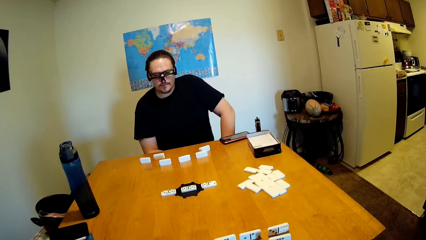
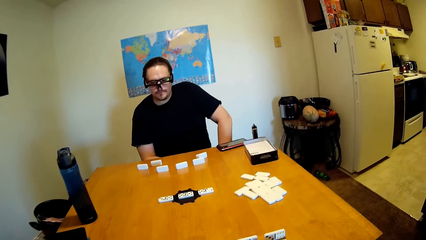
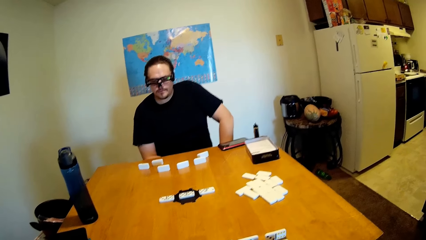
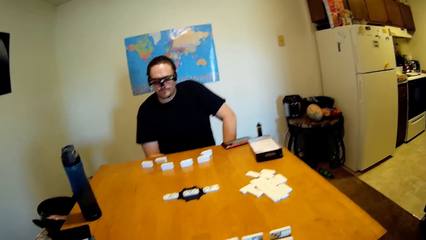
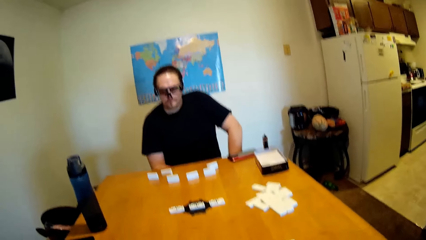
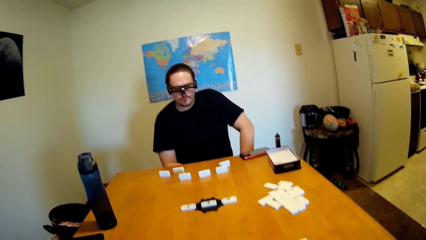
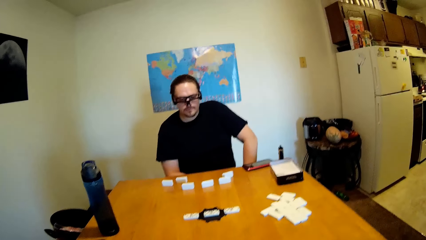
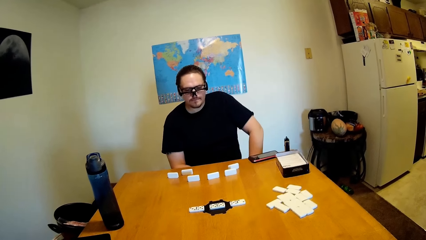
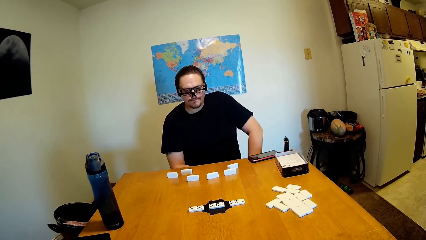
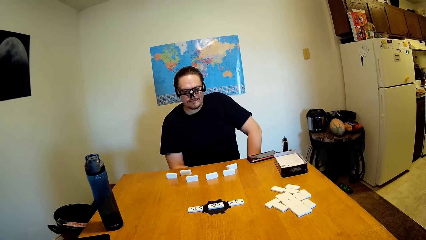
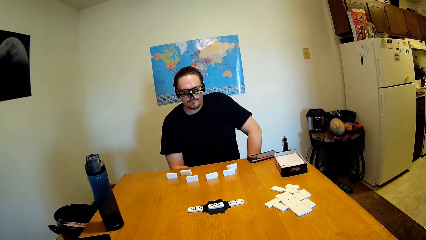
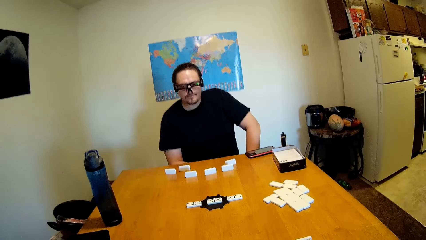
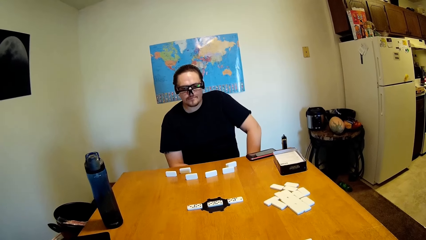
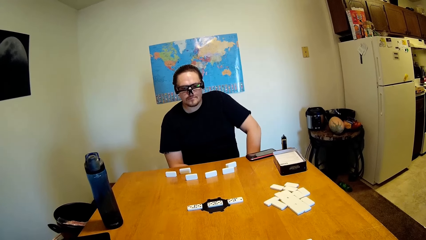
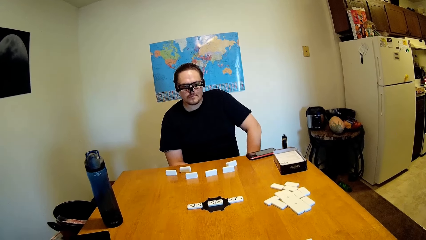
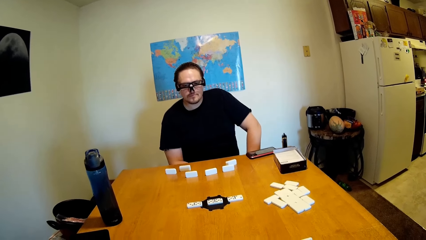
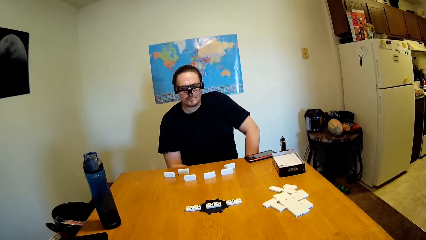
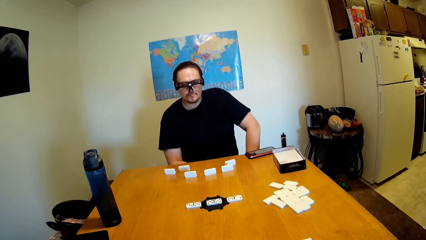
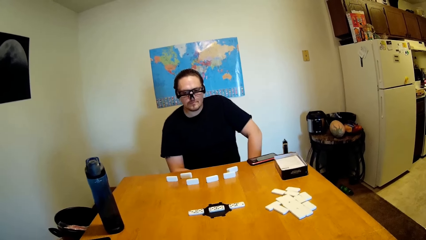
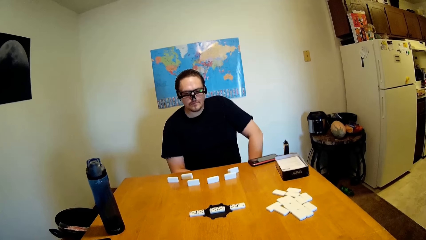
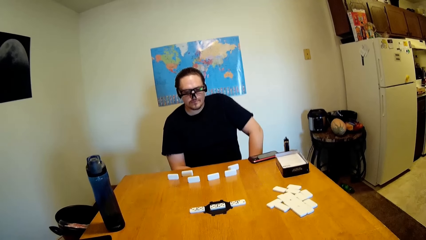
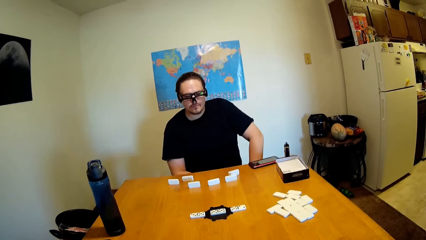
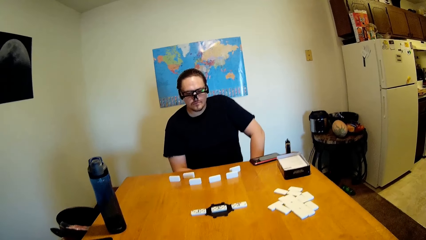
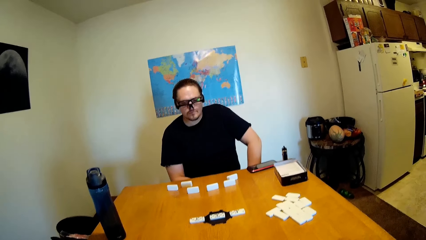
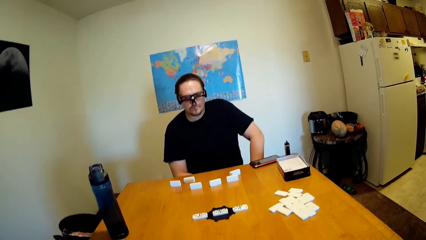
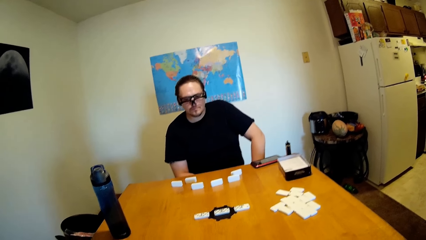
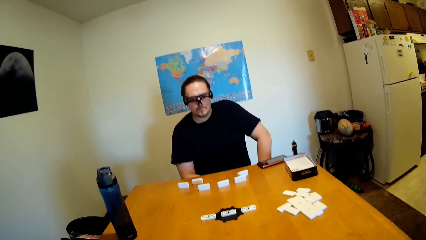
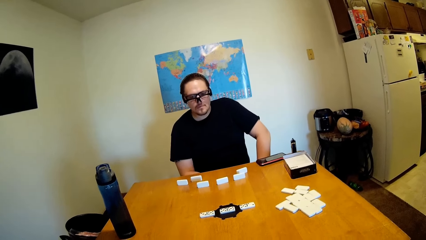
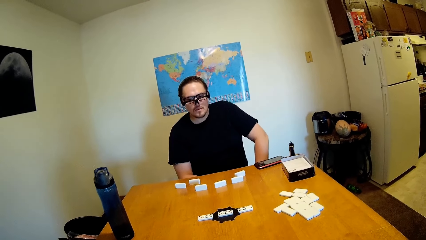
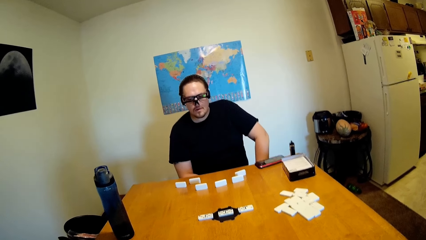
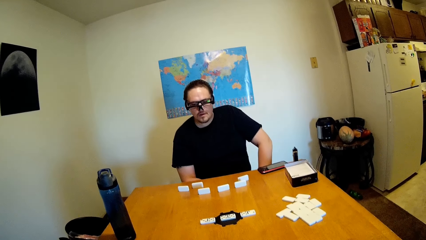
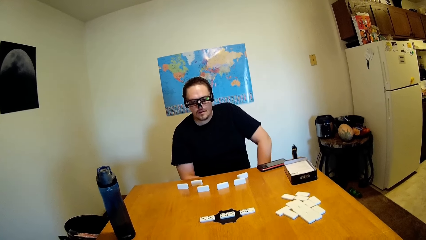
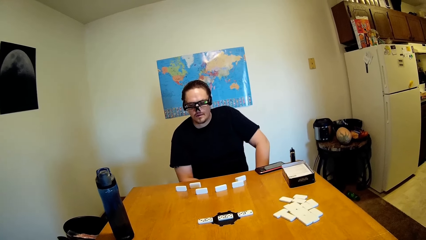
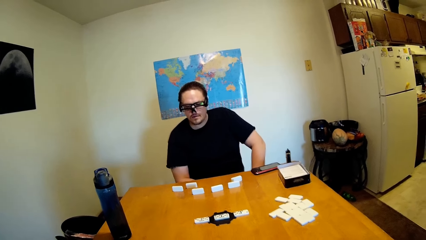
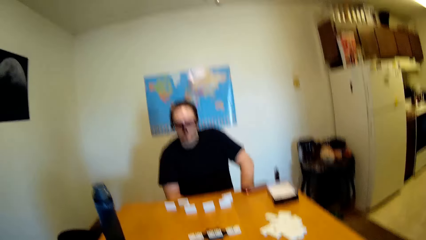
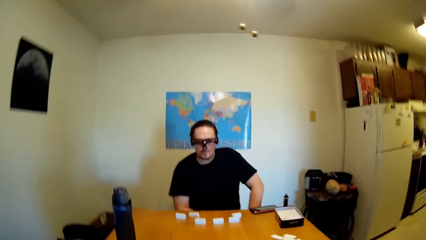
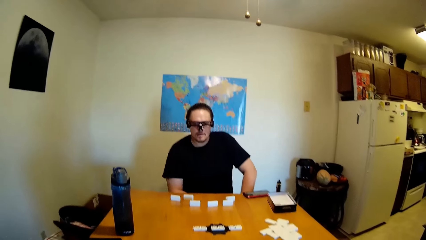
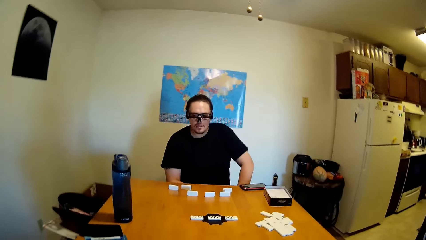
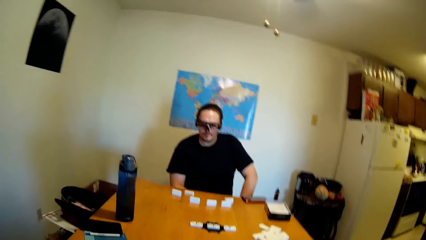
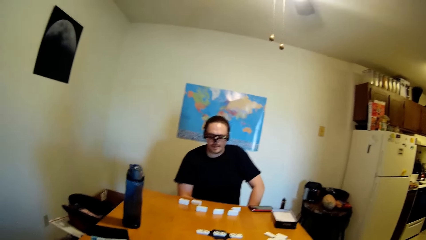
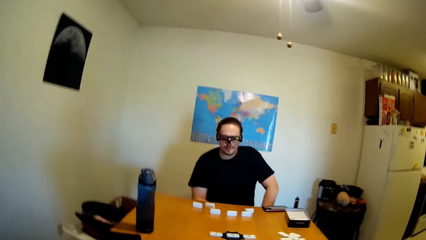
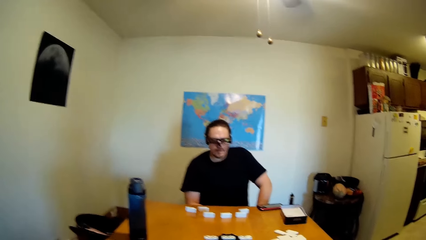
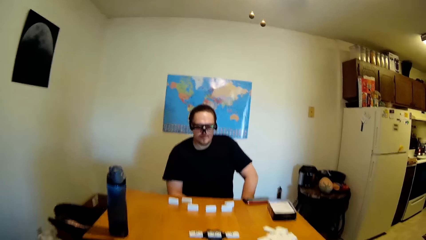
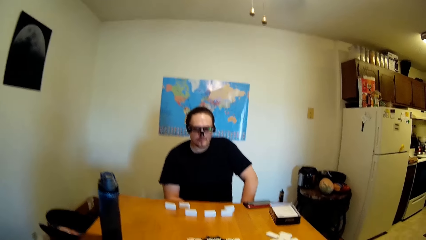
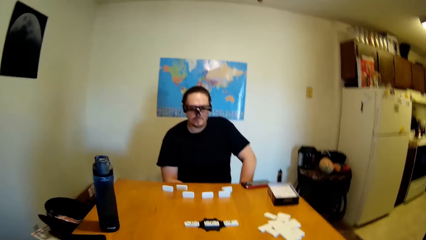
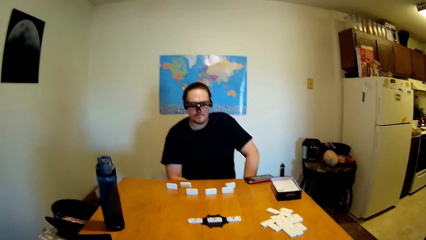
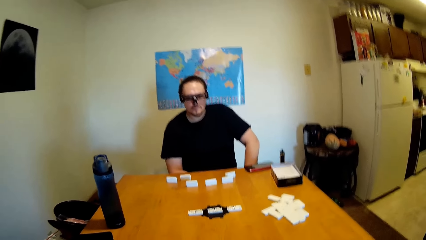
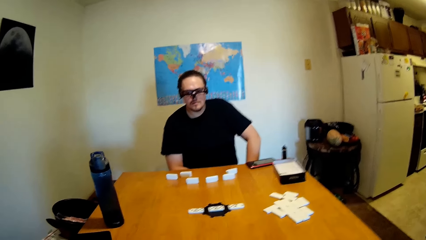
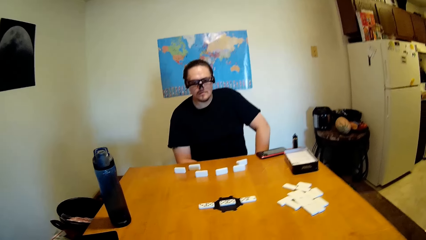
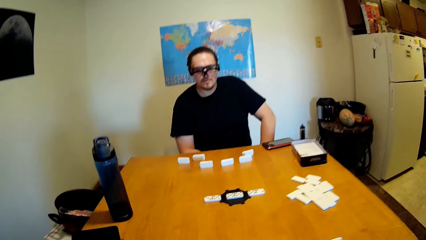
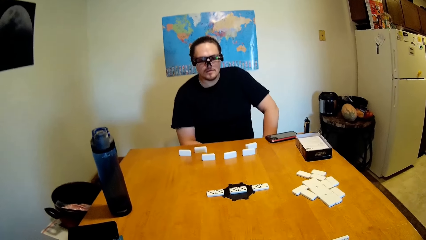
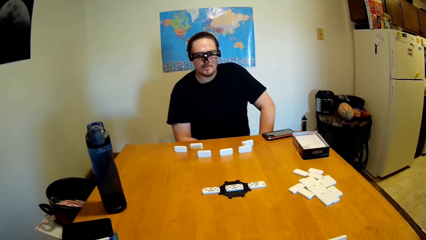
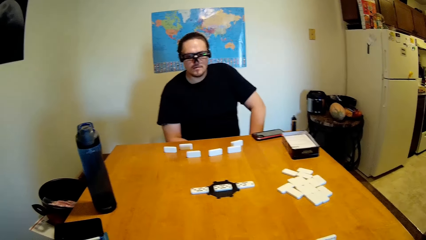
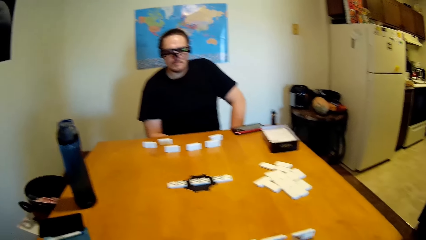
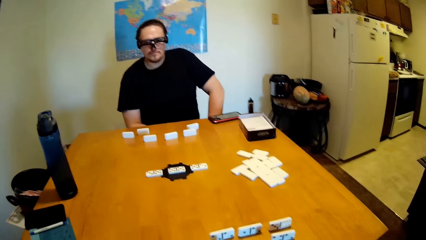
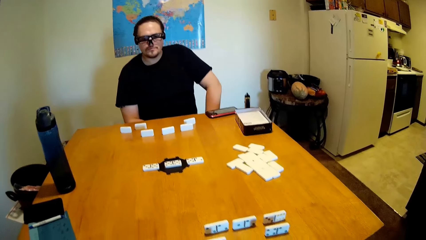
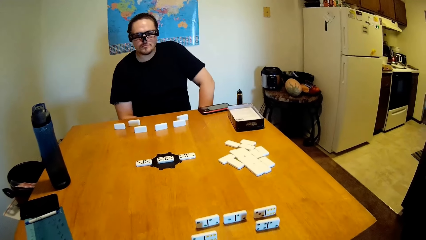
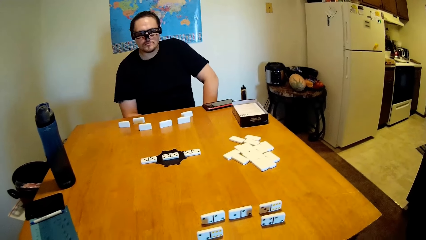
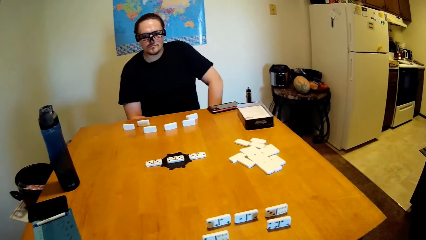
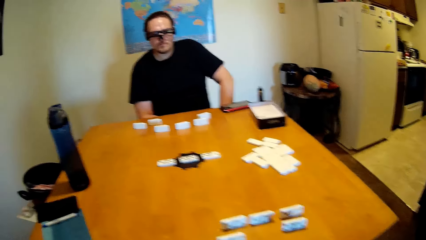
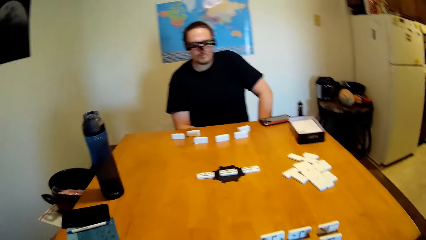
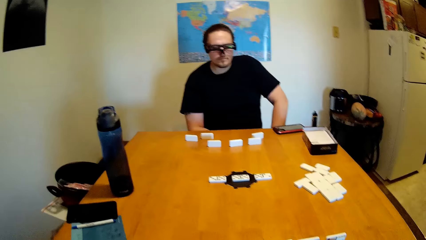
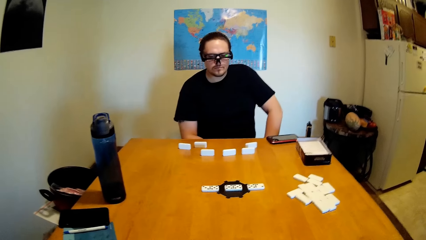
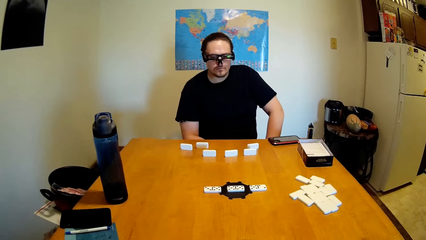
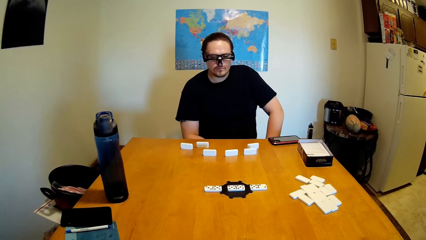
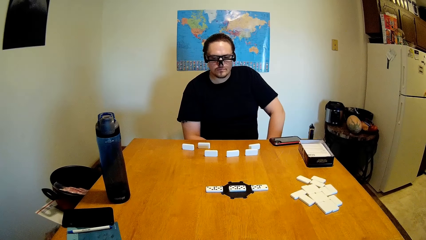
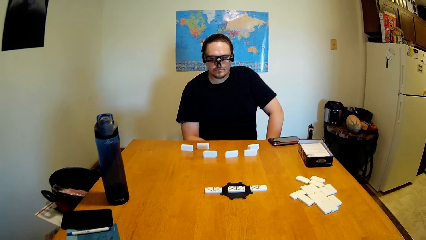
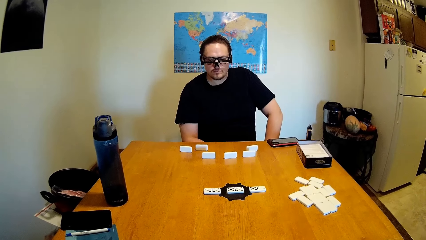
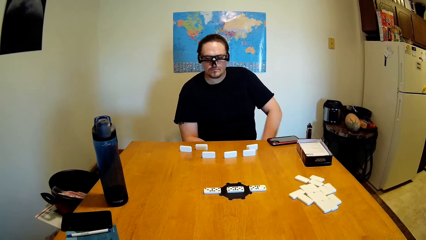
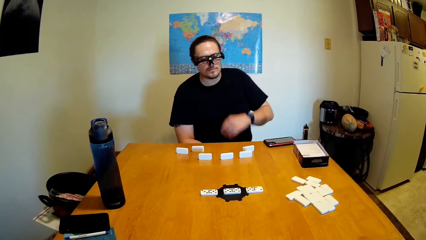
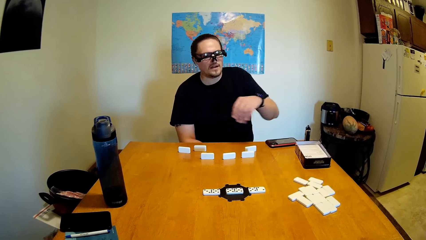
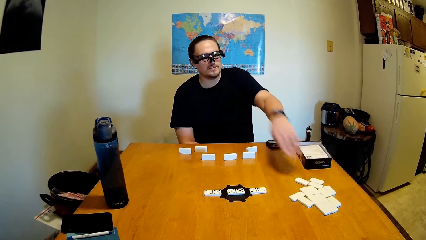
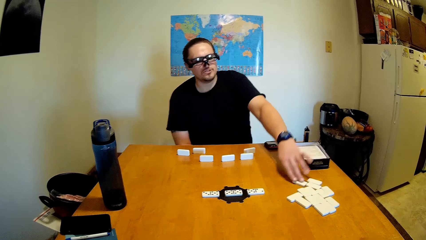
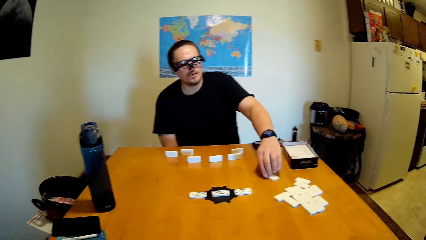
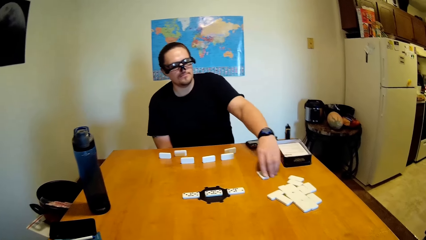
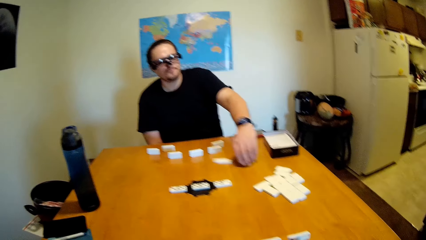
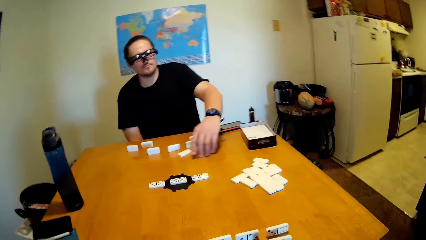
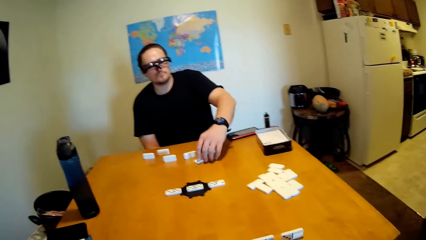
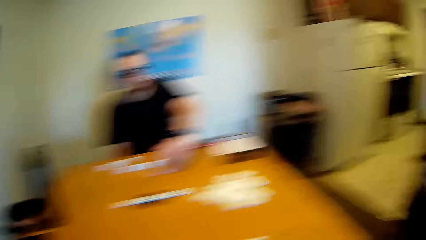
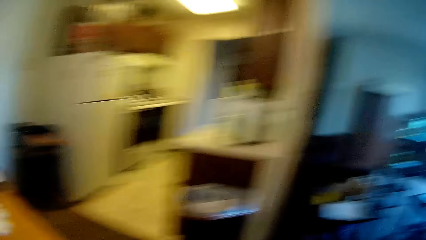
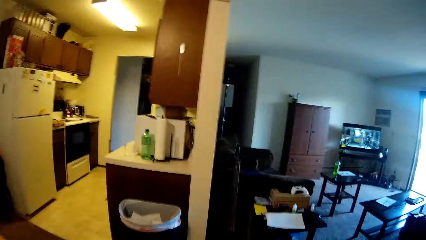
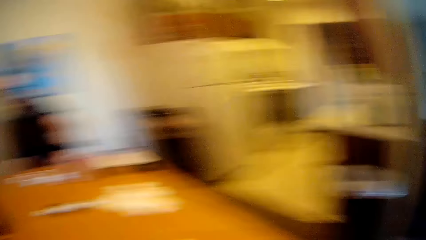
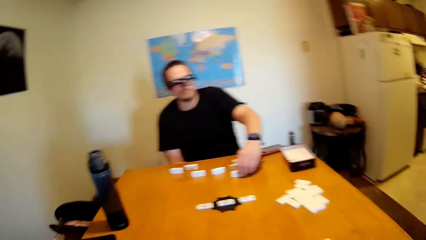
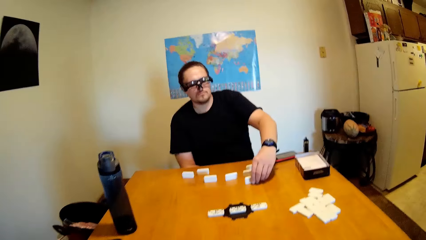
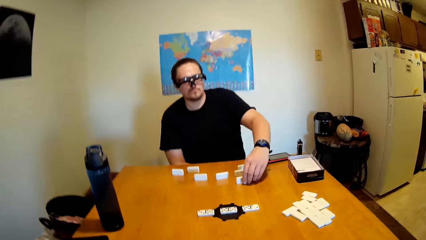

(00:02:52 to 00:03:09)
The camera wearer talks to a man. The man talks to the camera wearer. The camera wearer talks to the man. The man talks to the camera wearer, touches dominoes, stretches his hand towards the bricks and moves the brick.
